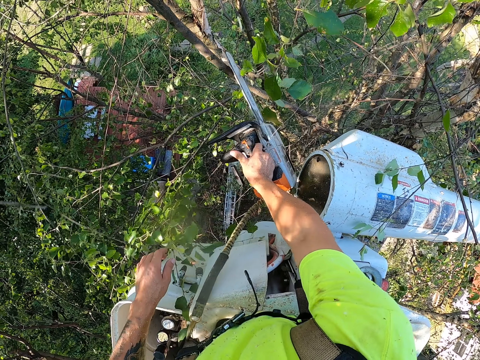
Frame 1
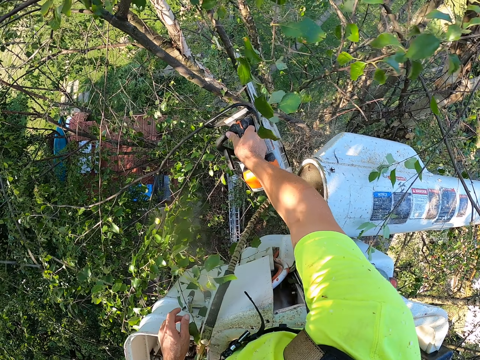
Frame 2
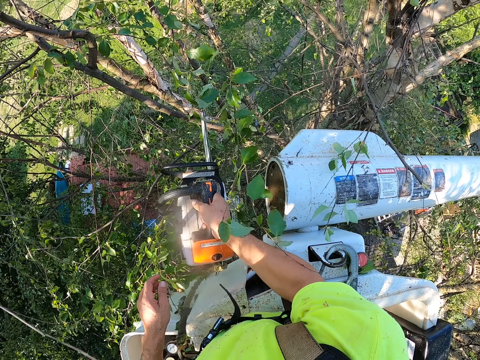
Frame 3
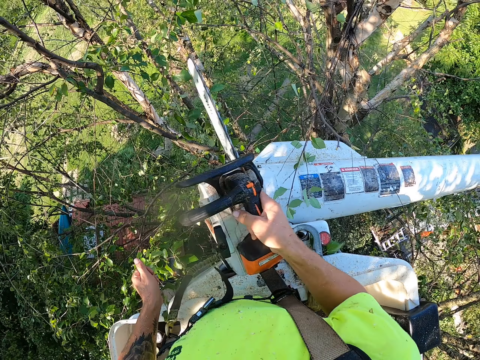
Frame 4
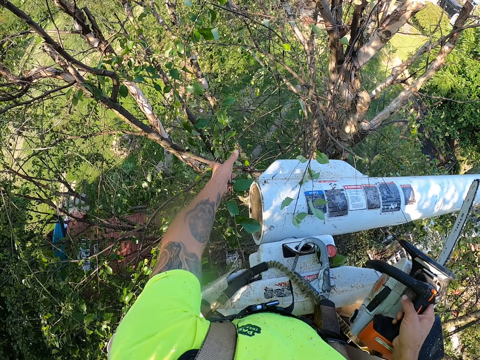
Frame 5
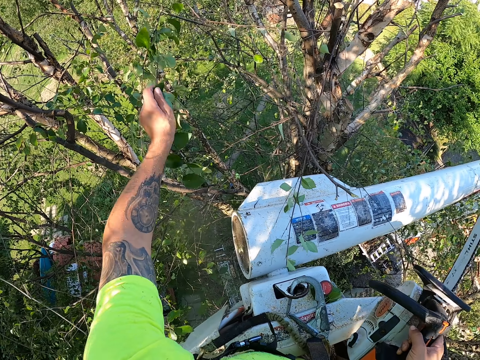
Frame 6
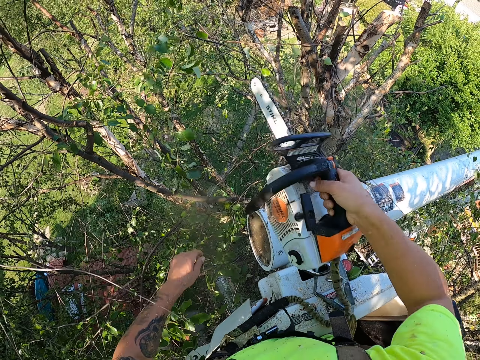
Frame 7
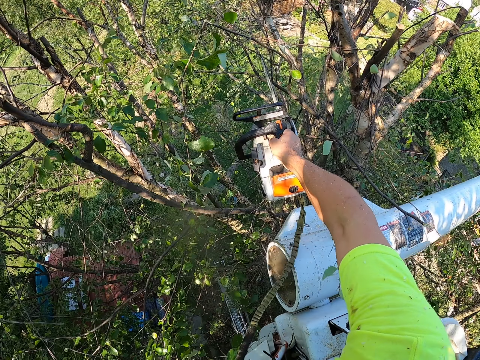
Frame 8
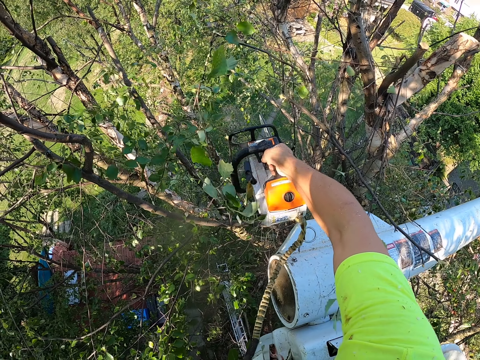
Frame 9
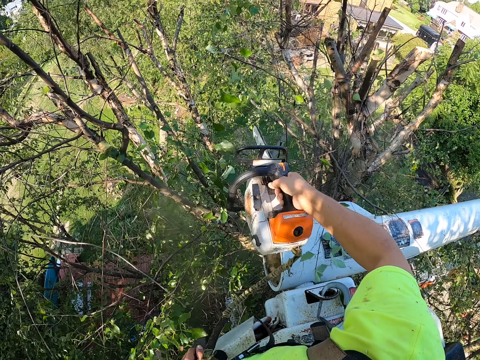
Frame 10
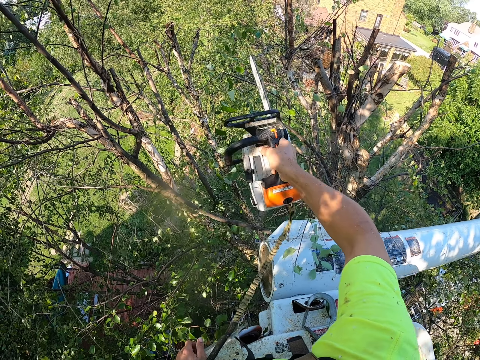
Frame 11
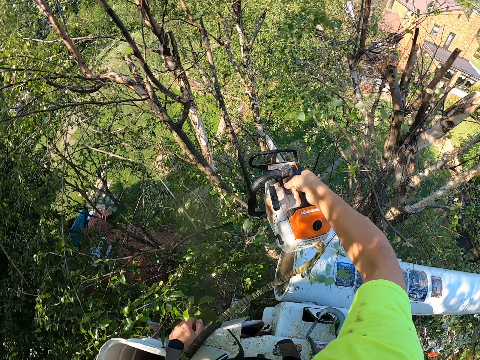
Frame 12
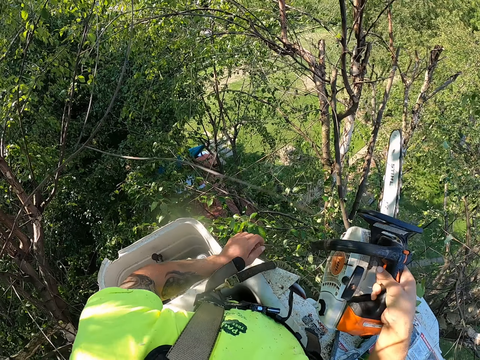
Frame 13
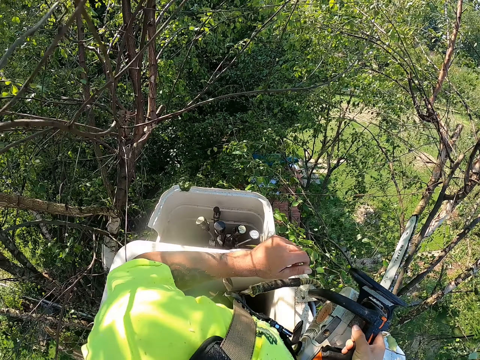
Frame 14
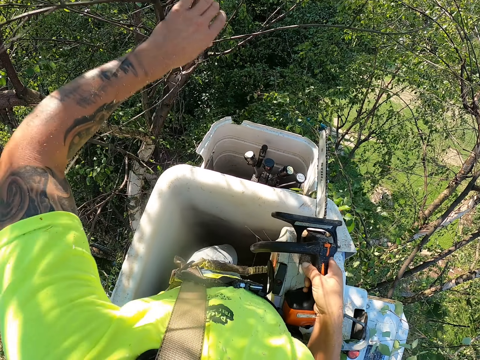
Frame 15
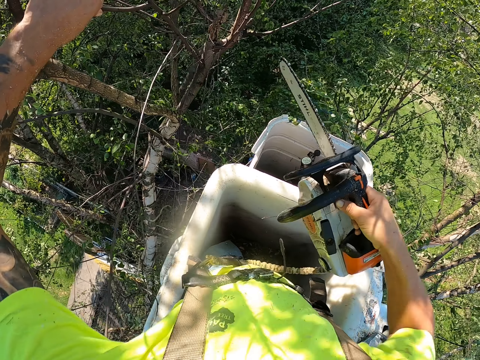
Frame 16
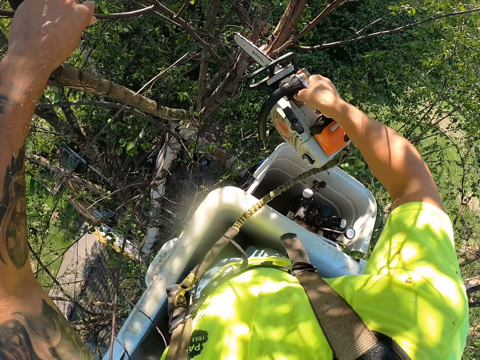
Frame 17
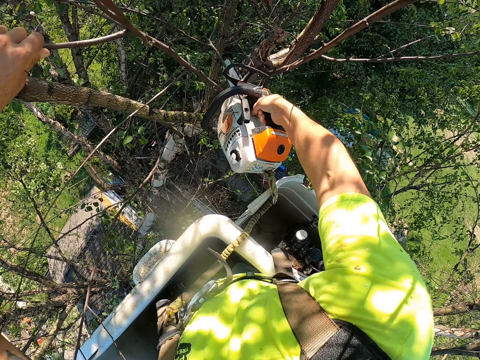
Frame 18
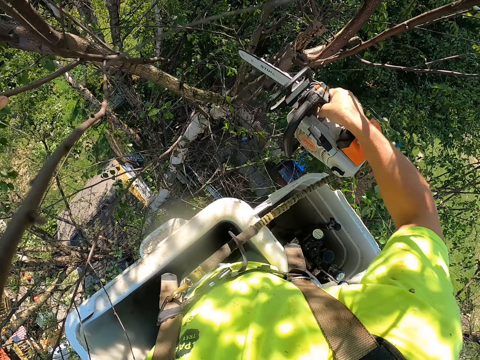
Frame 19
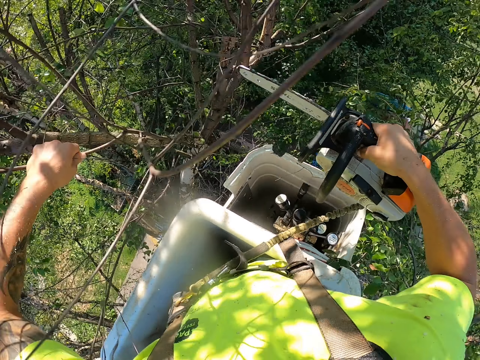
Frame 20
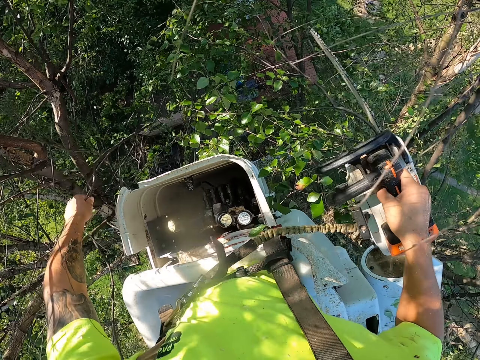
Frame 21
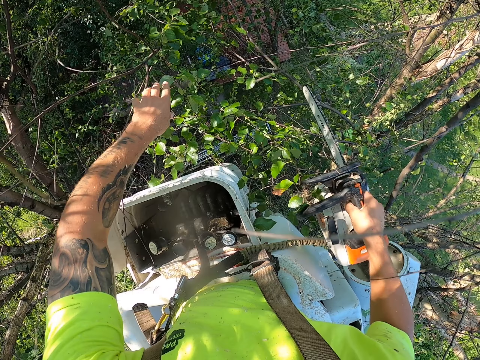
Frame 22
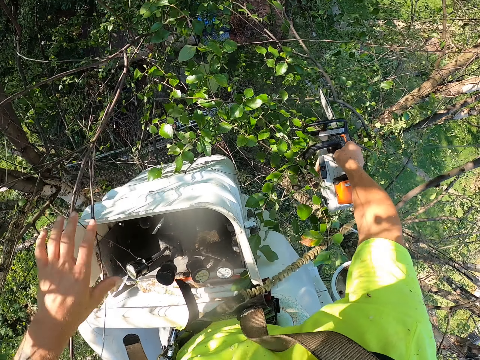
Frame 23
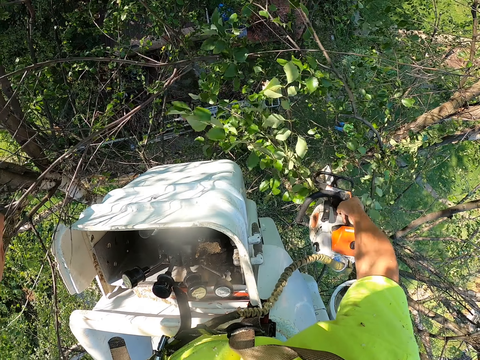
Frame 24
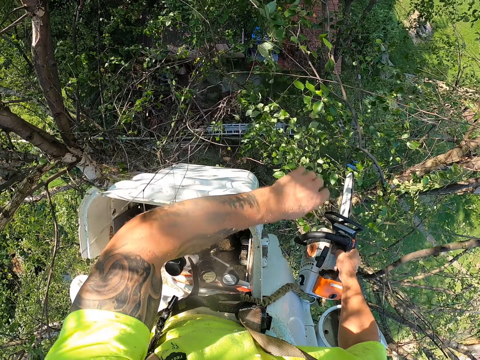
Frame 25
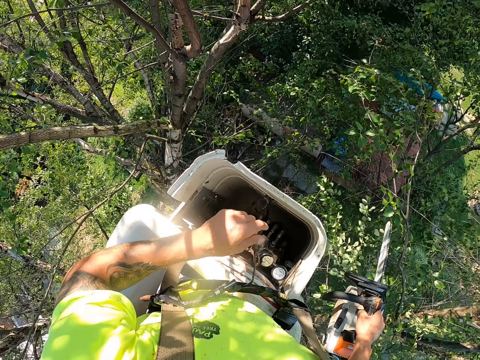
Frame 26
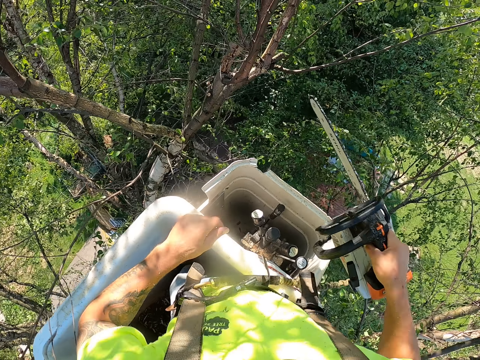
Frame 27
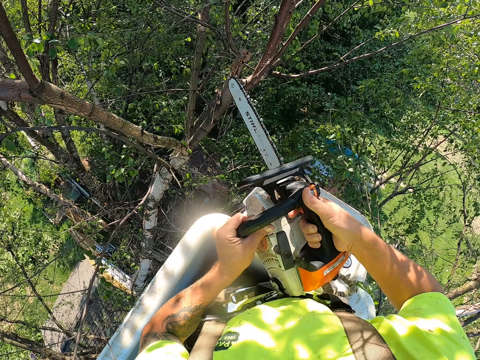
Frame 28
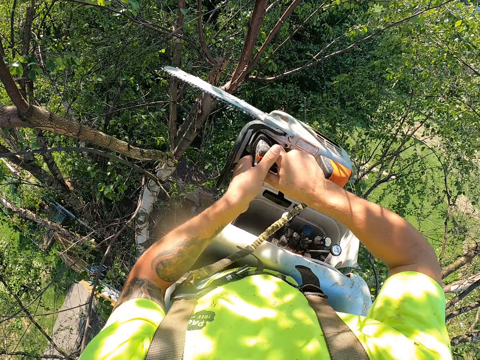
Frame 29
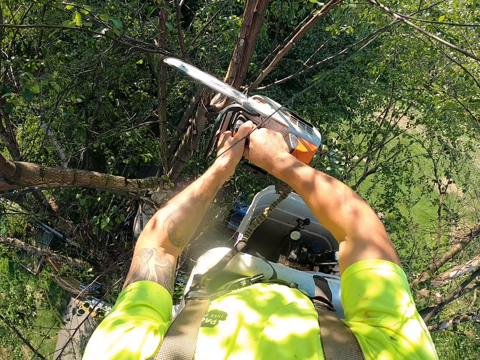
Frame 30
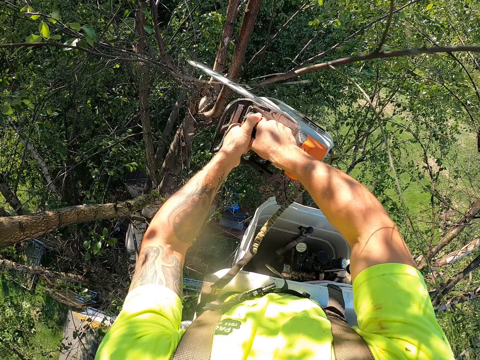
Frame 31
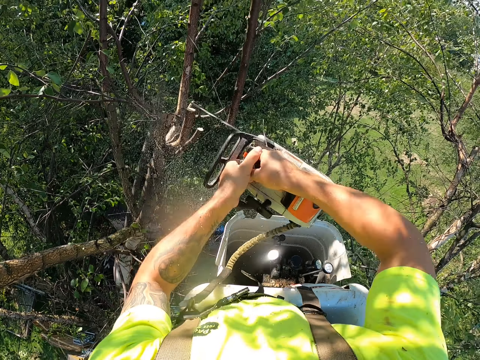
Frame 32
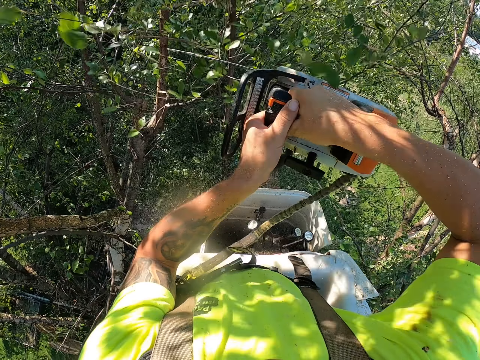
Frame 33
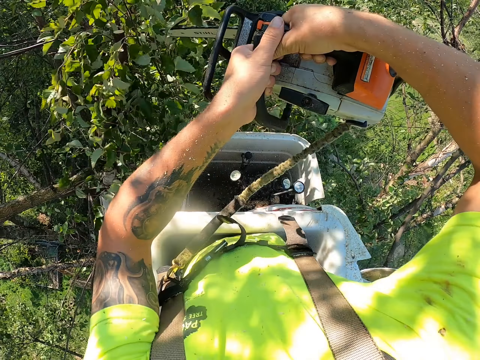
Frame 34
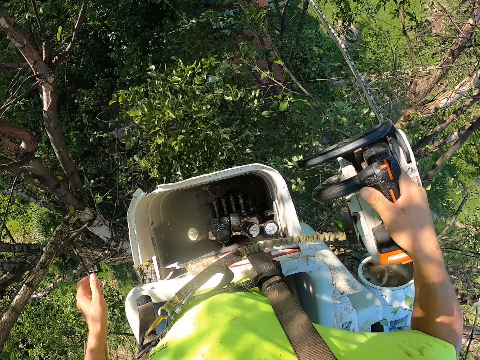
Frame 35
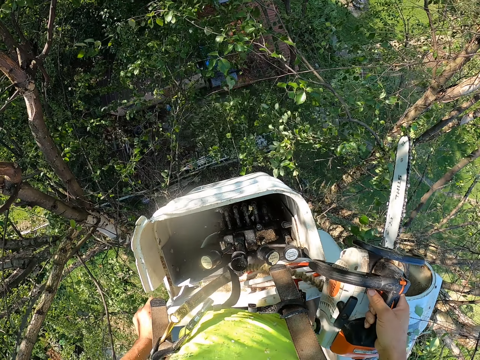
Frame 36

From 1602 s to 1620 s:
The camera wearer trims the tree with the chainsaw in his right hand. He pulls a twig from the tree with his left hand. He trims the tree with the chainsaw in his right hand. He places his left hand on the platform of the boom lift. He holds a branch of the tree with his left hand. He touches the tree branch. He cuts the branch in his left hand from the tree with the chainsaw in his right hand. He drops the branch from his left hand. He cuts a branch from the tree with the chainsaw in his right hand. He holds the chainsaw with both hands. He cuts a branch from the tree with the chainsaw in his right hand.

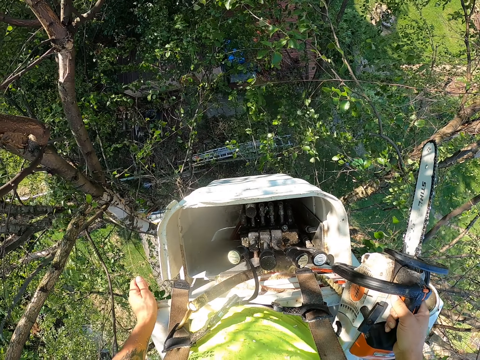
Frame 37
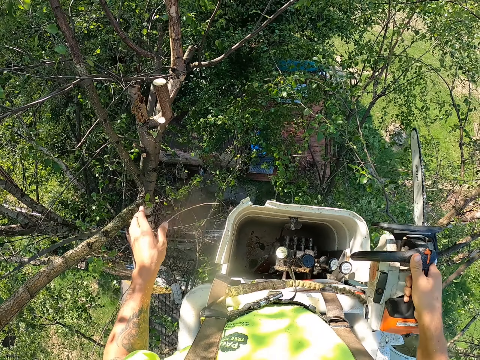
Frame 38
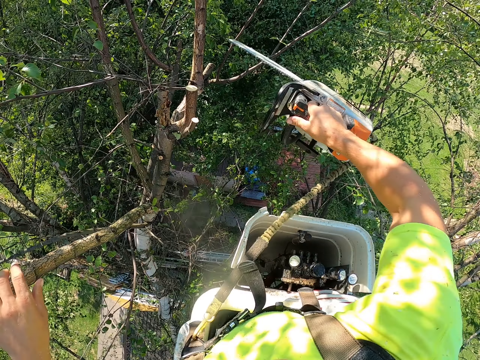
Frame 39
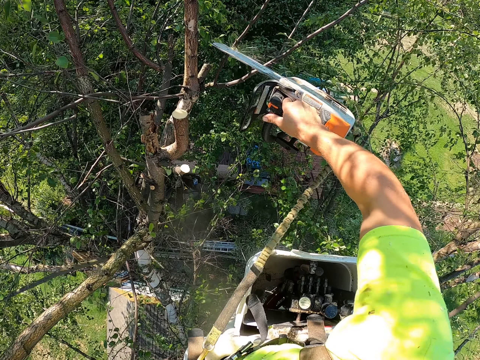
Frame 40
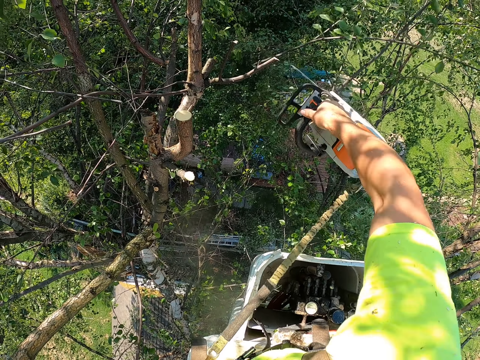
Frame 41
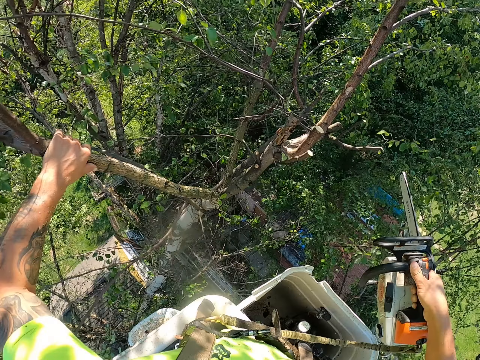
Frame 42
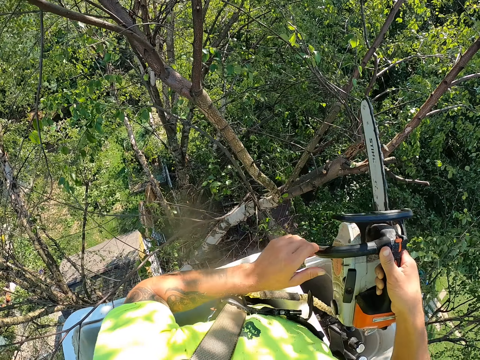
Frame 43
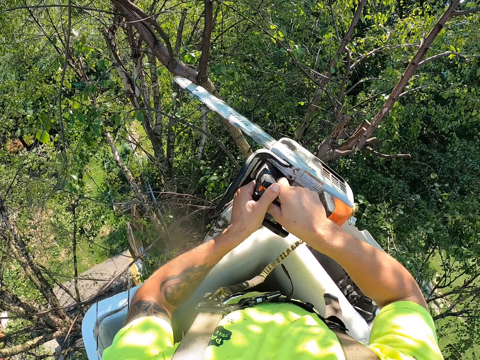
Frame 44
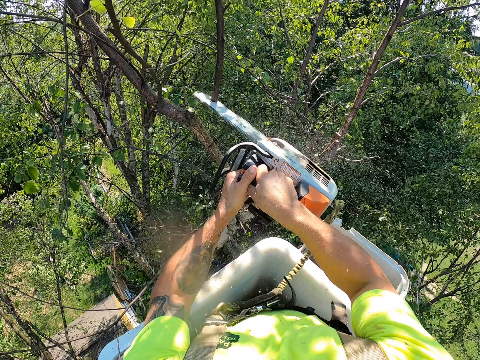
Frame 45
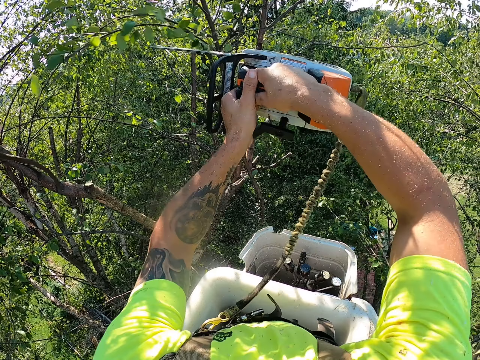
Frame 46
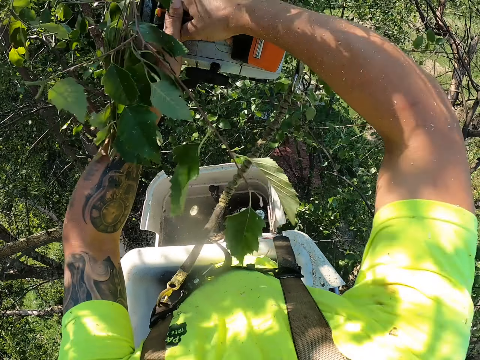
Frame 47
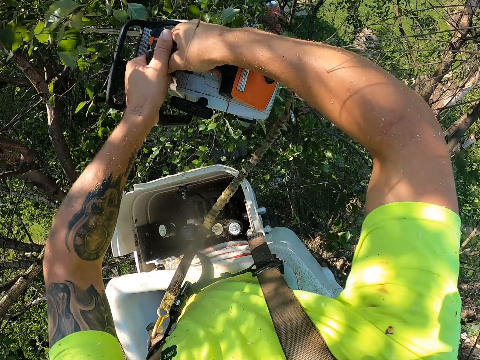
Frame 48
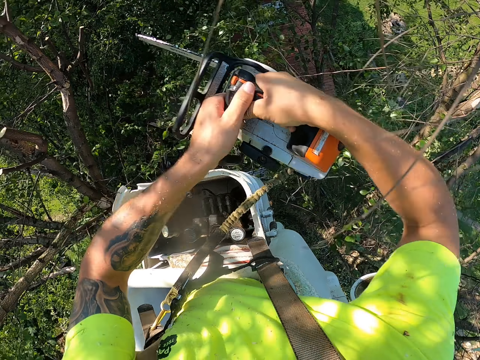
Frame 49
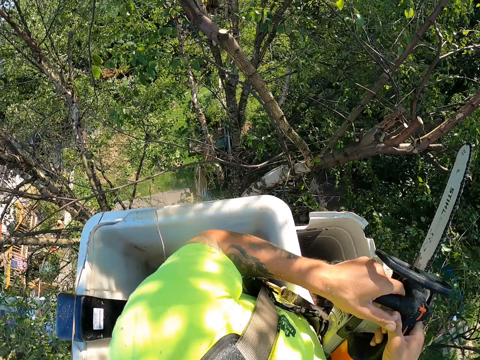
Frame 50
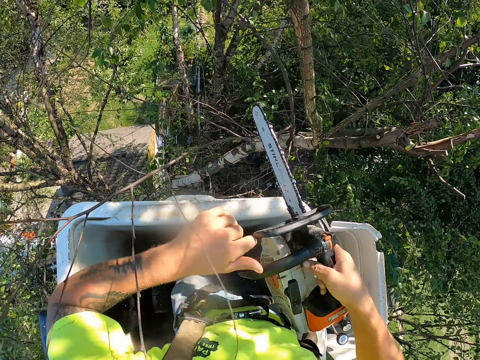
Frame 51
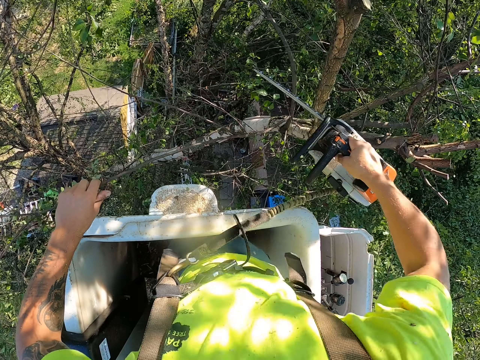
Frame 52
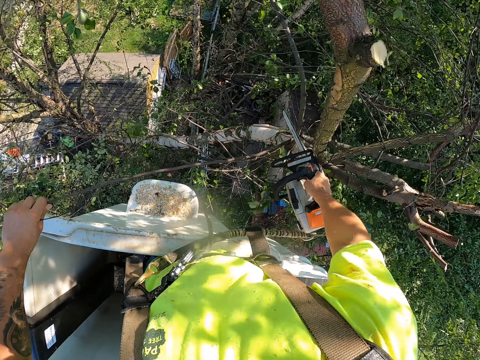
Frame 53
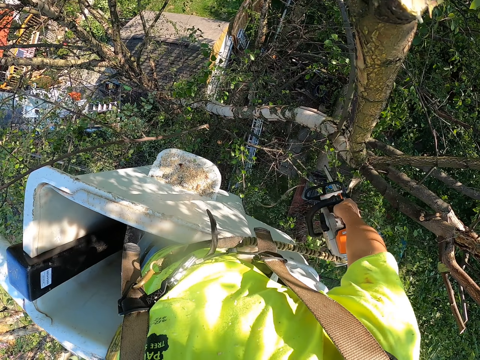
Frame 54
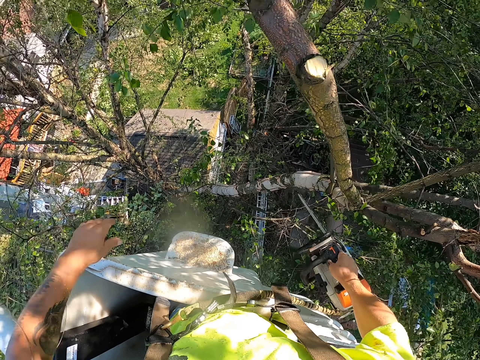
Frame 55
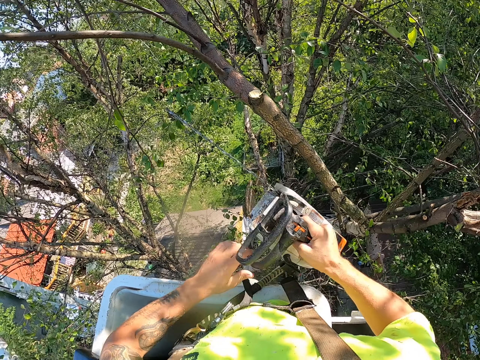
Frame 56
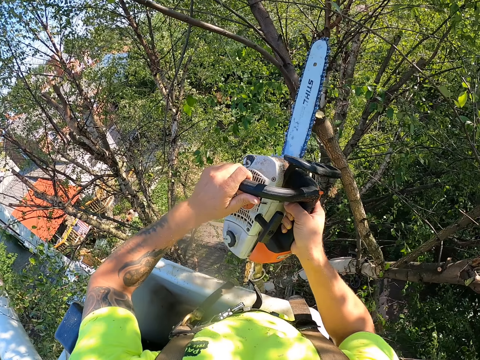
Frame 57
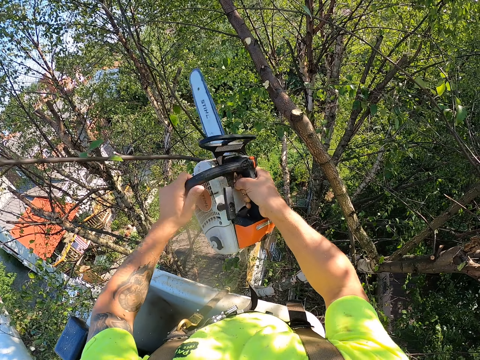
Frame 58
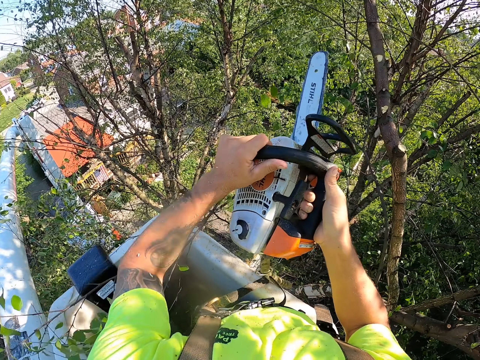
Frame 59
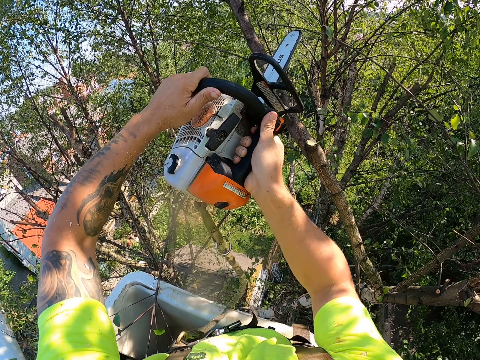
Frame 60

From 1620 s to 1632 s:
The camera wearer holds a branch of the tree with his left hand. He cuts a branch from the tree with the chainsaw in his right hand. He removes his left hand from the branch of the tree. He holds the chainsaw with both hands. He cuts a branch from the tree with the chainsaw in both hands. He does it again. He holds a twig of the tree with his left hand. He touches the tree branch. He cuts the branch in his left hand from the tree with the chainsaw in his right hand. He holds the chainsaw with both hands. He cuts a branch from the tree with the chainsaw in both hands.
